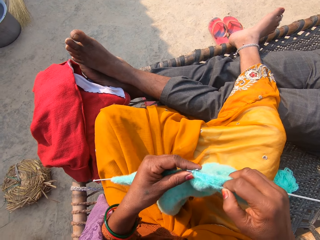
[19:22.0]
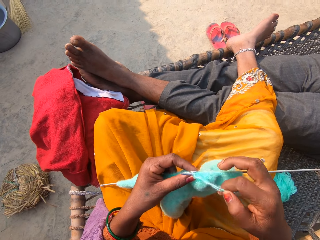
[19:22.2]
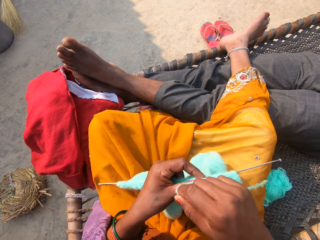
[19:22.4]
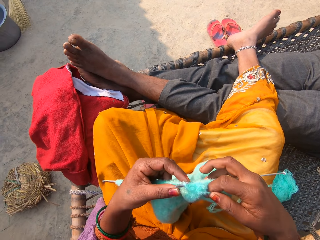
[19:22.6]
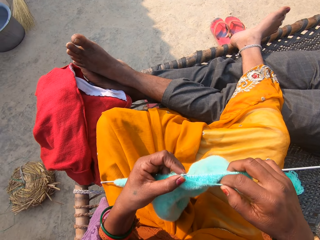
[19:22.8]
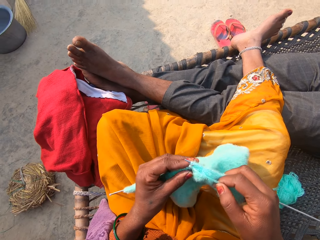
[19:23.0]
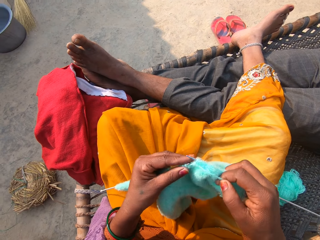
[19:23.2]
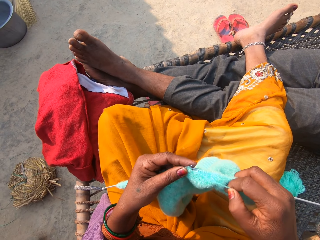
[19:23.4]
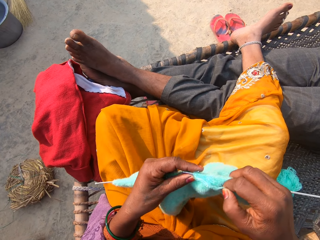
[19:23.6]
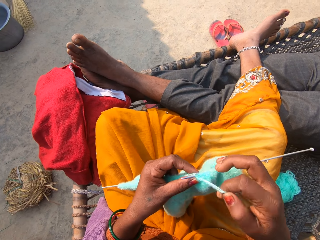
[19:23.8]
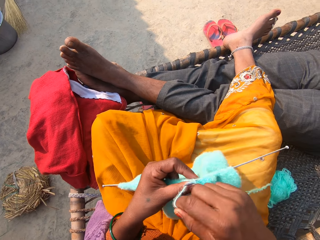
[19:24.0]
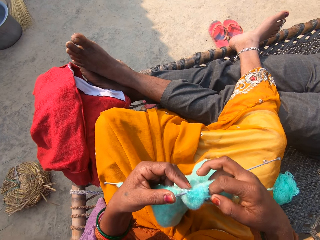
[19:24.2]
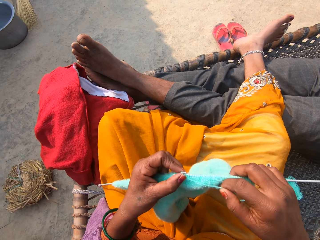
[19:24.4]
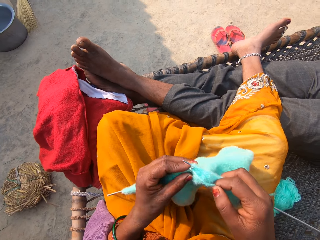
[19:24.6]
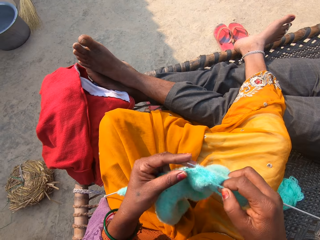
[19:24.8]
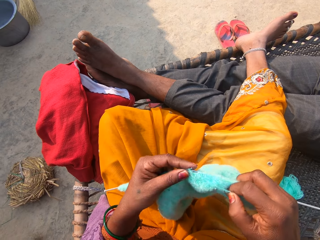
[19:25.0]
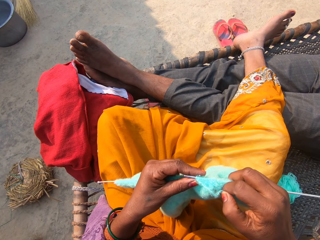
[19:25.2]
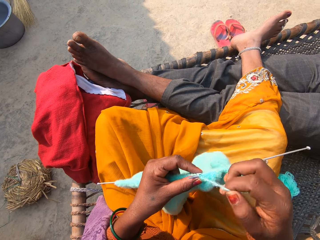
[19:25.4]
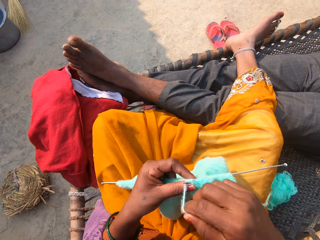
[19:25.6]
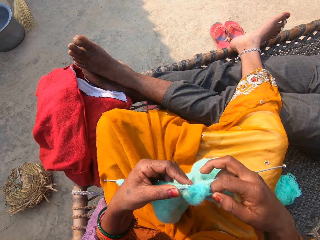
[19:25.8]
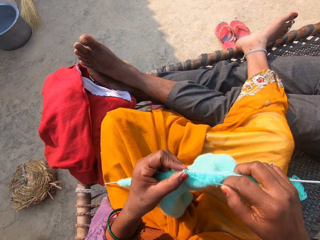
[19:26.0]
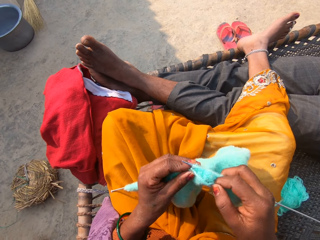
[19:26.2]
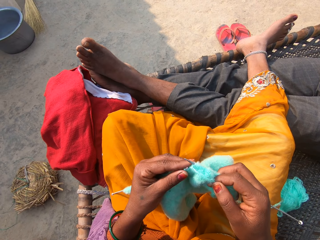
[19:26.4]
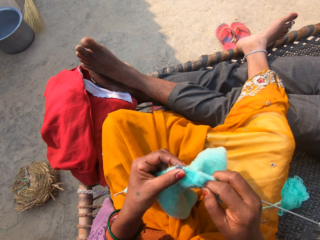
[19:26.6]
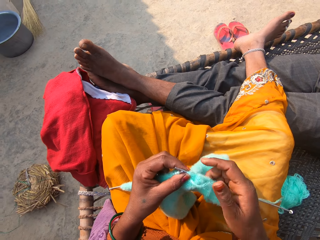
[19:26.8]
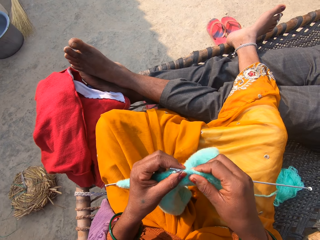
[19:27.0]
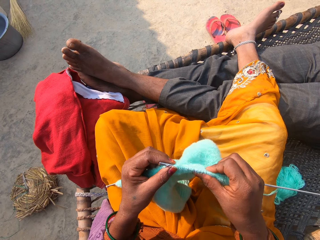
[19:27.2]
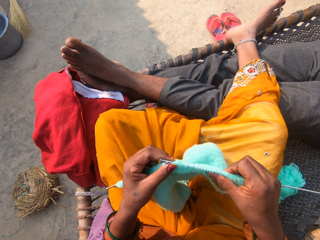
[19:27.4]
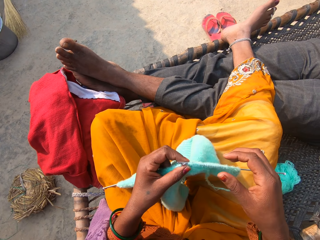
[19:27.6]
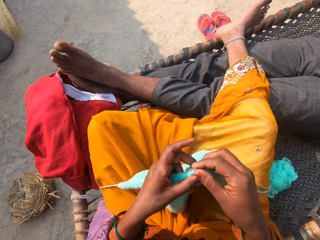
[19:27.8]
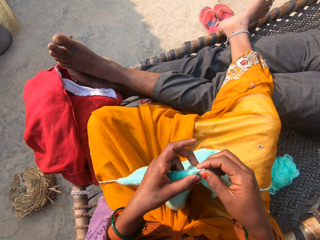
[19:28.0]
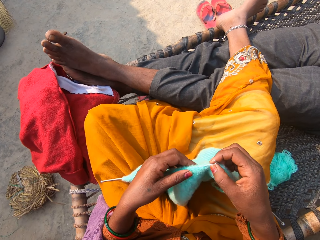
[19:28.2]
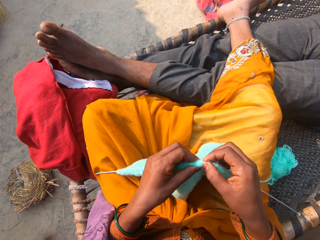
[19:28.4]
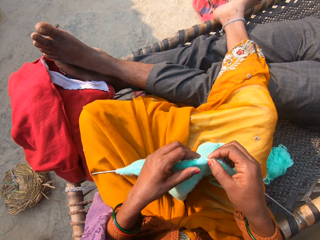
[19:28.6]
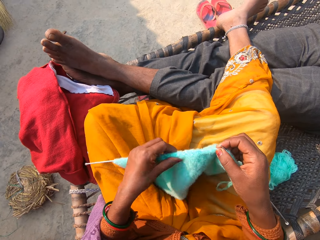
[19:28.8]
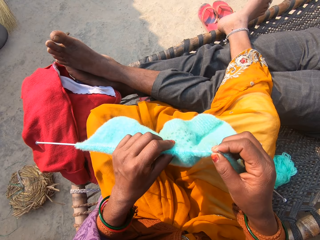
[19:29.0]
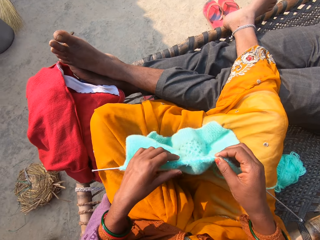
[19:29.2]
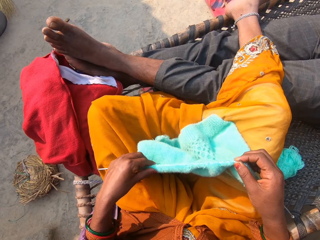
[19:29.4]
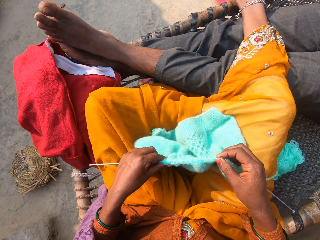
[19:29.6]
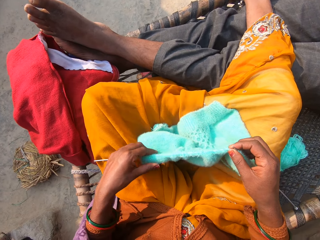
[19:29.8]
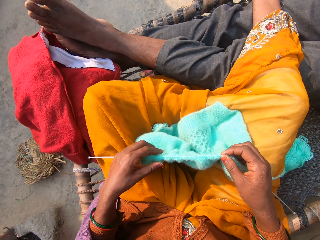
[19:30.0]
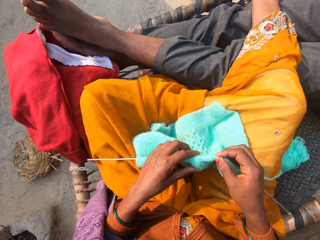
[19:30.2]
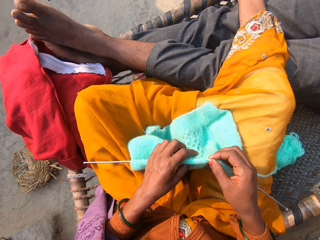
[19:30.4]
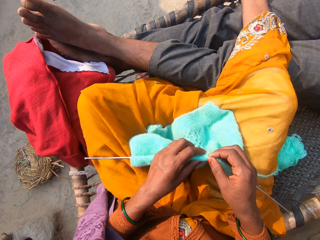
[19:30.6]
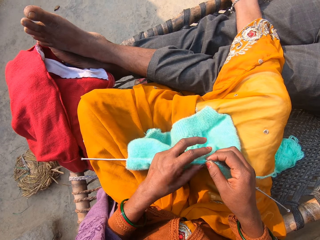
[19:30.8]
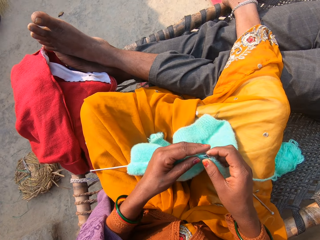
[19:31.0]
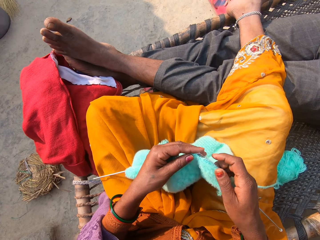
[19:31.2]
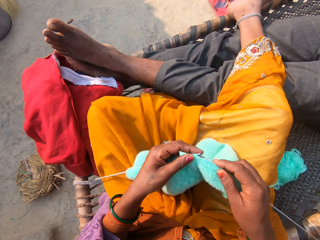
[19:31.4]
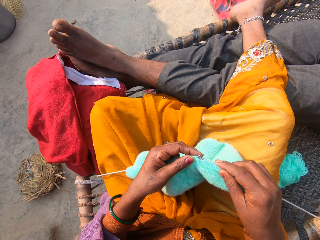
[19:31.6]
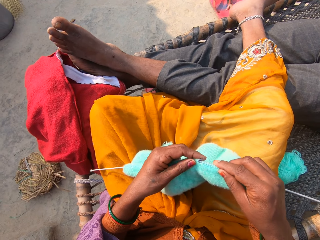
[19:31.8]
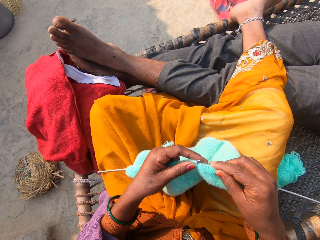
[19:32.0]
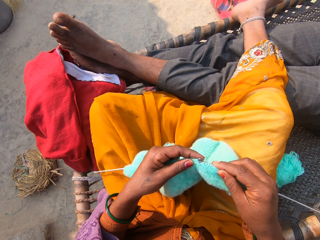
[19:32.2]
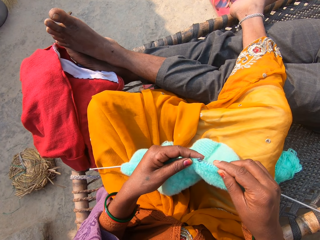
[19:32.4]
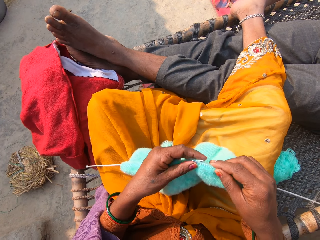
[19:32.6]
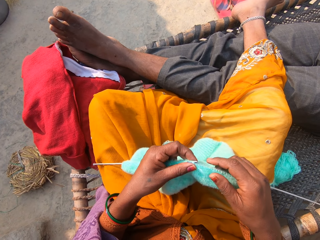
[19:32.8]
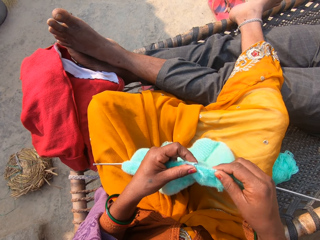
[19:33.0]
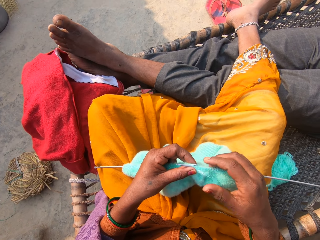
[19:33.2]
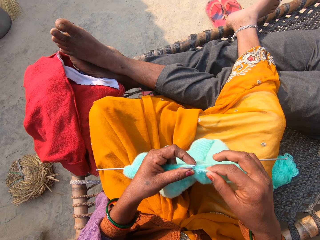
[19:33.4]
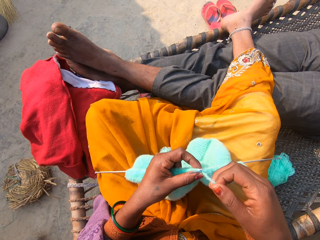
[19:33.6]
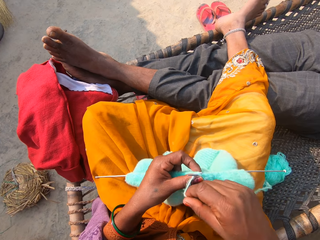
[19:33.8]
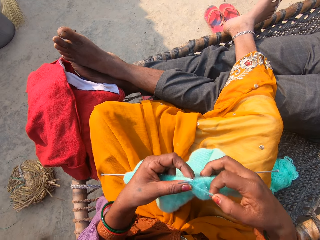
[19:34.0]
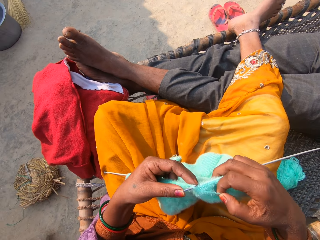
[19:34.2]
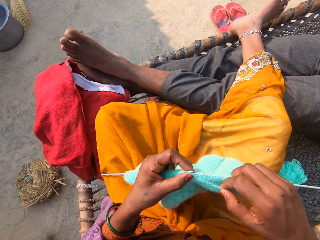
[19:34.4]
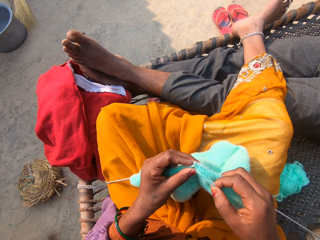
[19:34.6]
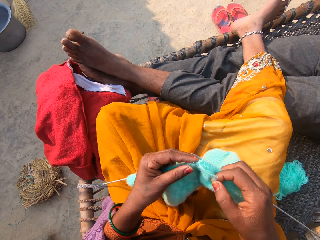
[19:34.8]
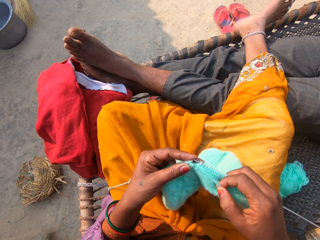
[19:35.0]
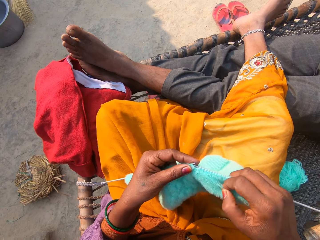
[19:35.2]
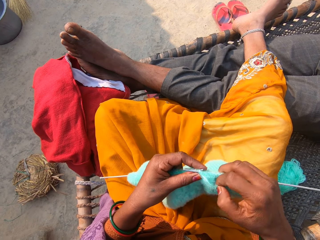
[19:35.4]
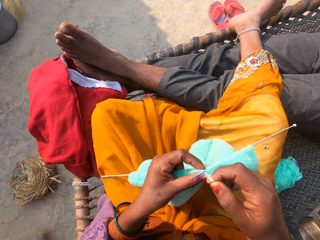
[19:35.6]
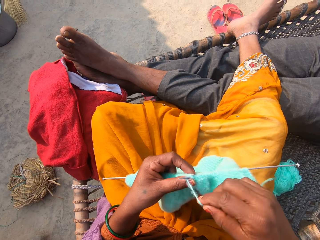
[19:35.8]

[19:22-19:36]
The camera wearer straightens the fabric. She adjusts the shawl on the knitting-needle in her hands with her right hand. She adjusts the shawl on the knitting-needle in her hands with her left hand. She knits the yarn with the knitting-needles in her hands.

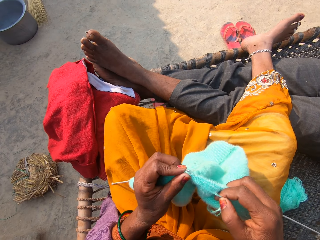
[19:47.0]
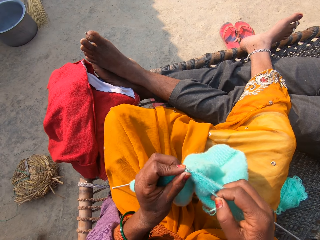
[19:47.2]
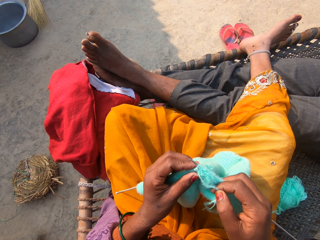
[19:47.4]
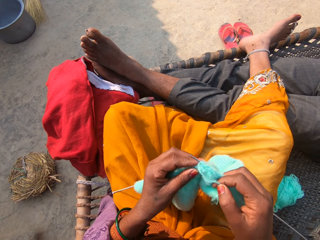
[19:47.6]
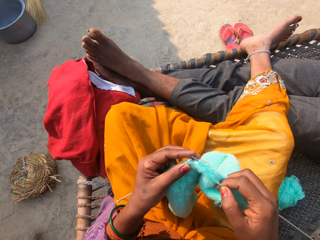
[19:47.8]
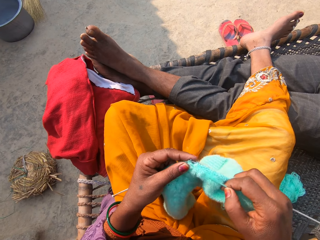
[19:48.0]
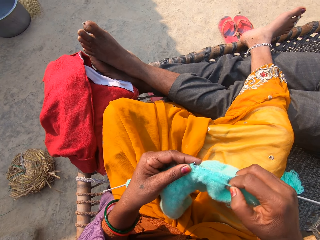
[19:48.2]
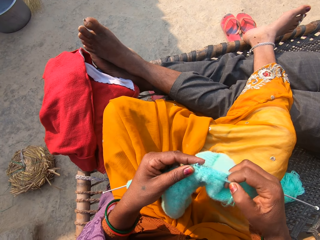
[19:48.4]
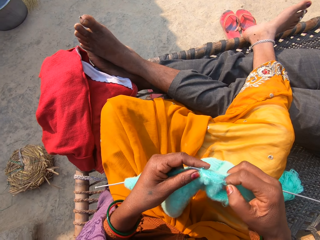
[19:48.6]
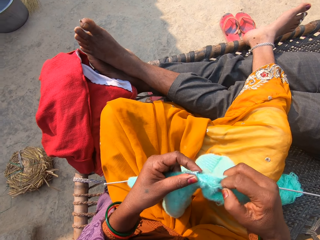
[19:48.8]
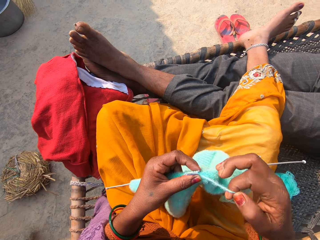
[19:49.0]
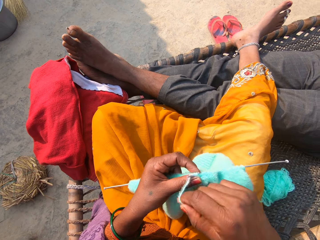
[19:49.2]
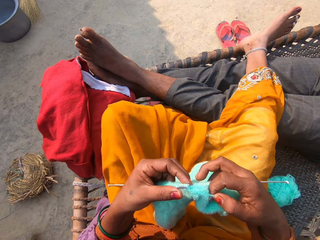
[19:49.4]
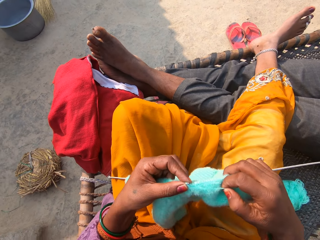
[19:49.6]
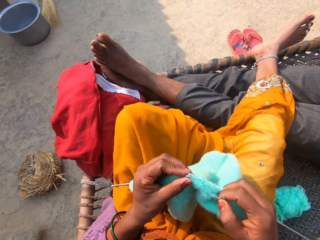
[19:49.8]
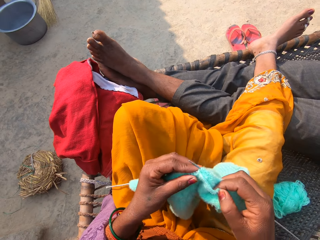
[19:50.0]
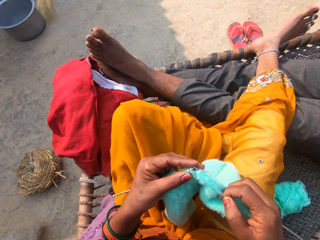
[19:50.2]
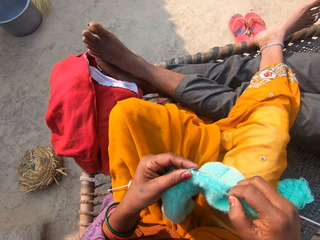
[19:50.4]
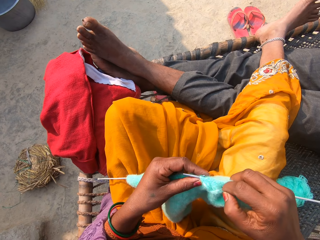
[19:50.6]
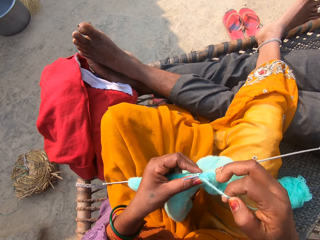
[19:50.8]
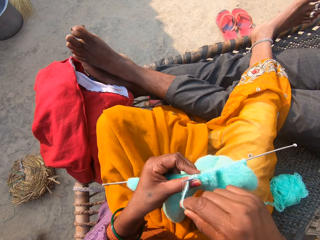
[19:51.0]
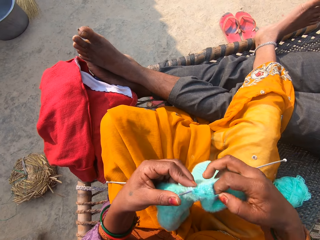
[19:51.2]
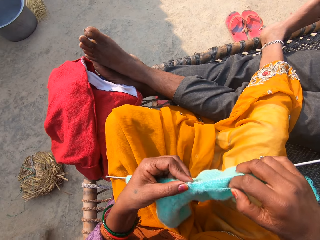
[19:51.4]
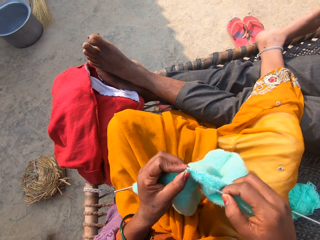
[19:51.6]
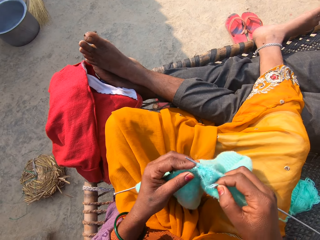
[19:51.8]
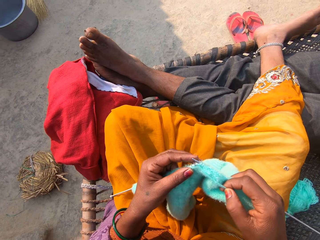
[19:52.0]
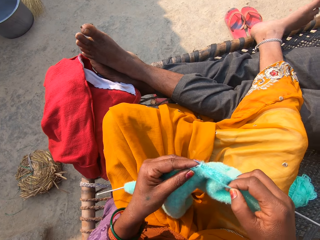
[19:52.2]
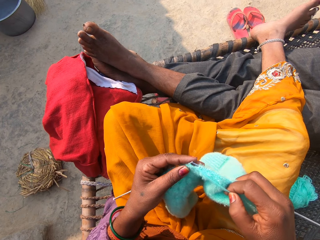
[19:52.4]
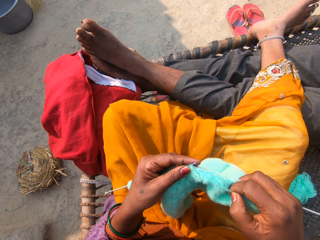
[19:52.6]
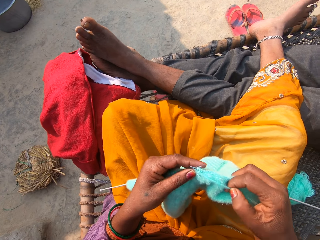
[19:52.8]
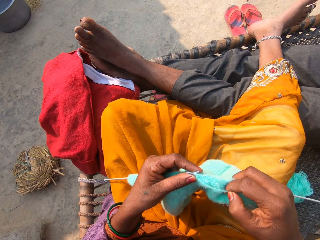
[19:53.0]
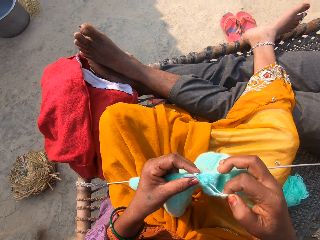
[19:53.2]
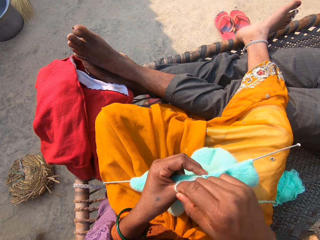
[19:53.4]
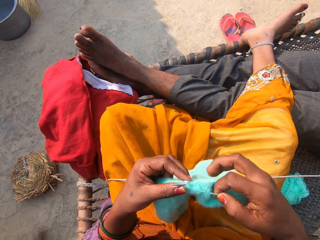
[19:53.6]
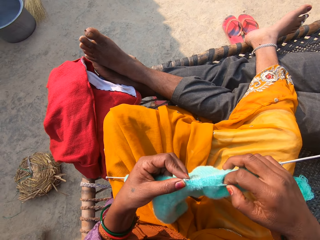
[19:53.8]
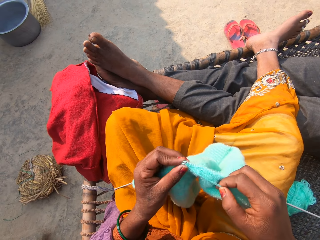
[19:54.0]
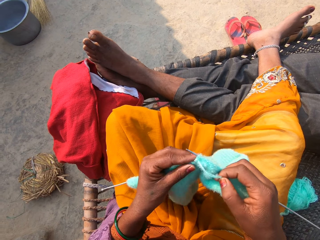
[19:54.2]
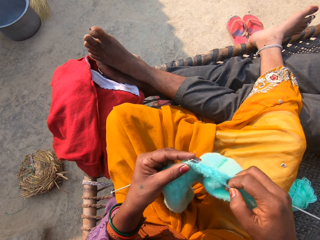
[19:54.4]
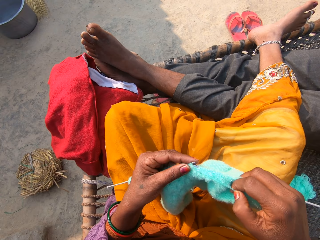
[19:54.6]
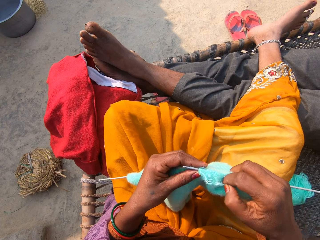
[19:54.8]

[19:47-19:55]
A woman converses with a man and the camera wearer.
